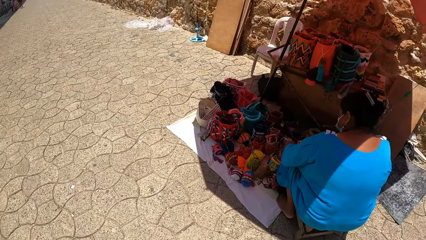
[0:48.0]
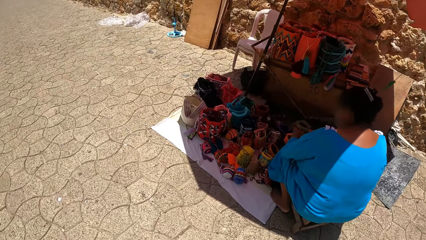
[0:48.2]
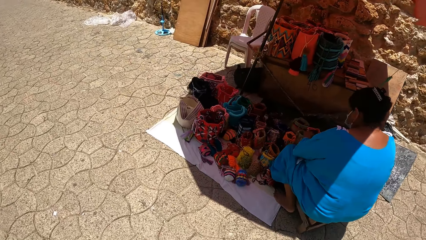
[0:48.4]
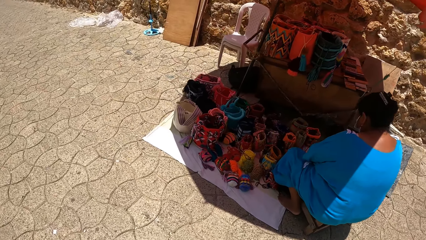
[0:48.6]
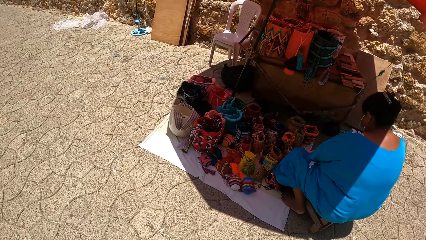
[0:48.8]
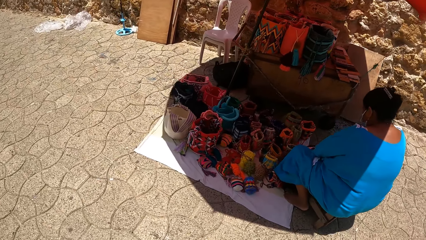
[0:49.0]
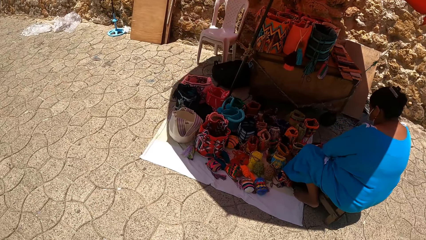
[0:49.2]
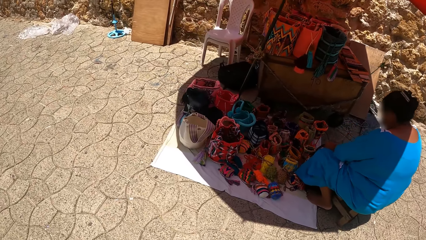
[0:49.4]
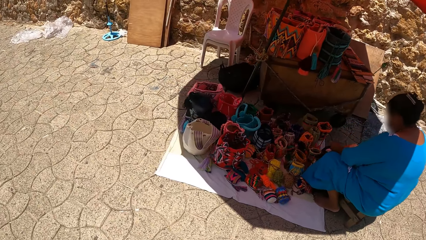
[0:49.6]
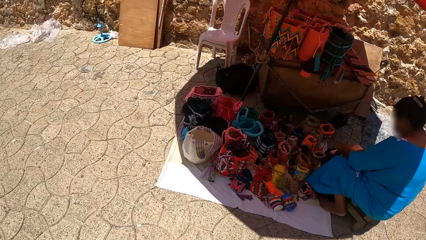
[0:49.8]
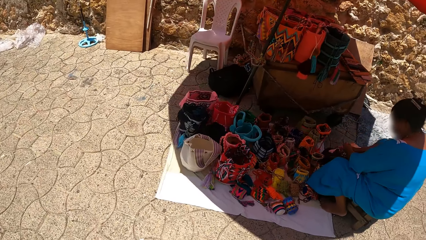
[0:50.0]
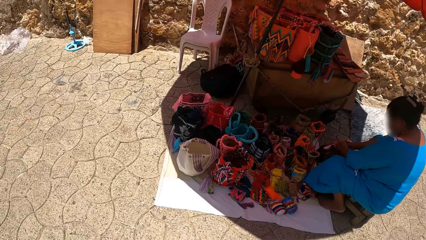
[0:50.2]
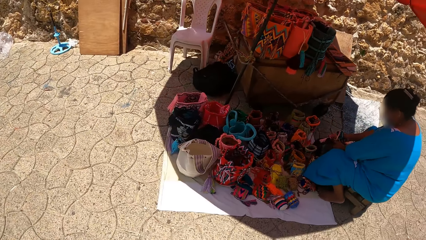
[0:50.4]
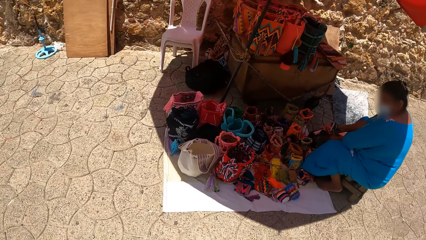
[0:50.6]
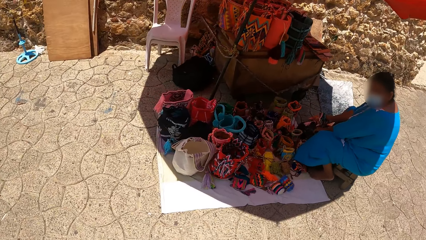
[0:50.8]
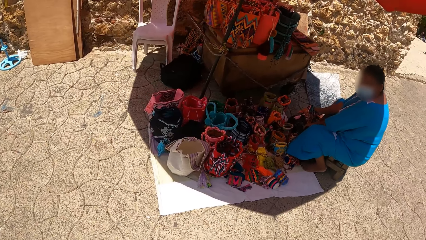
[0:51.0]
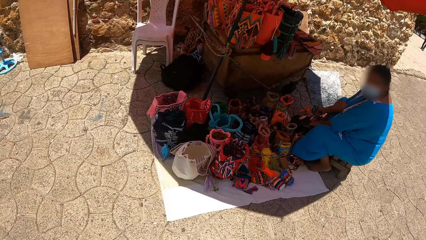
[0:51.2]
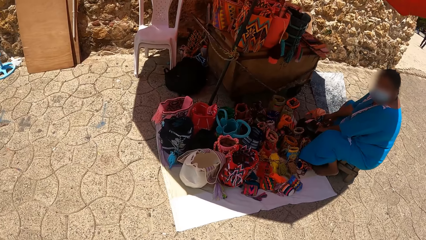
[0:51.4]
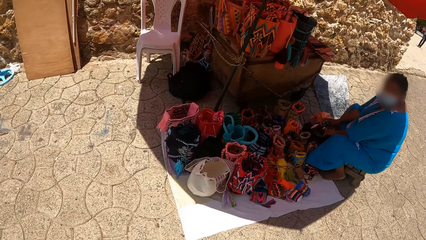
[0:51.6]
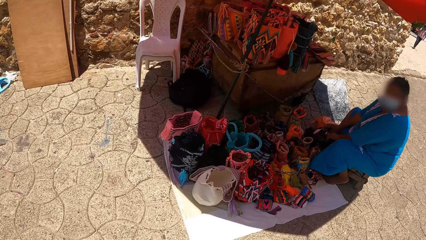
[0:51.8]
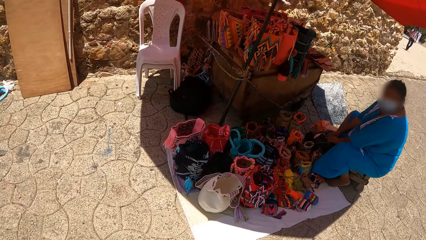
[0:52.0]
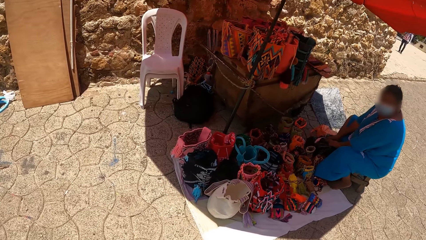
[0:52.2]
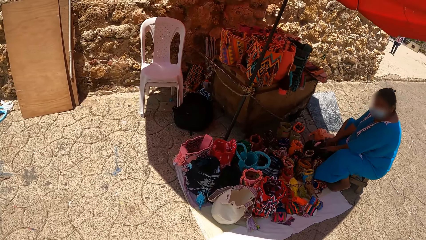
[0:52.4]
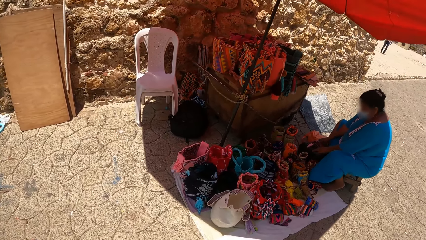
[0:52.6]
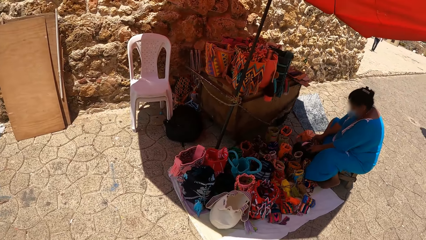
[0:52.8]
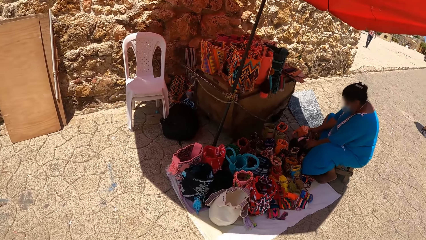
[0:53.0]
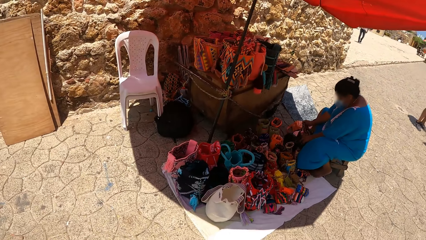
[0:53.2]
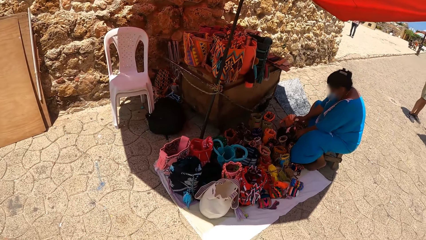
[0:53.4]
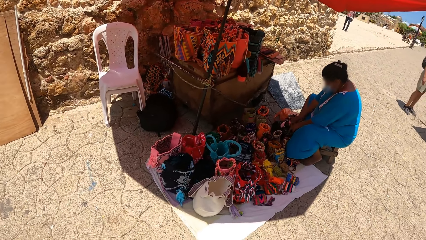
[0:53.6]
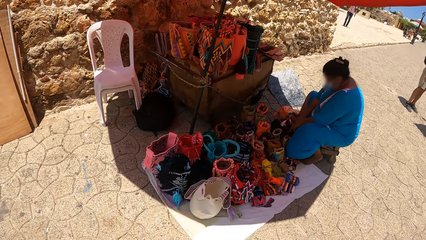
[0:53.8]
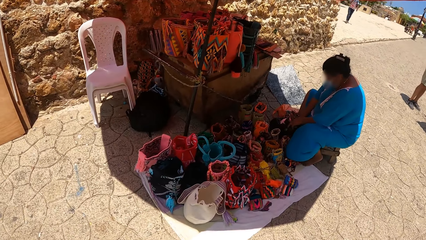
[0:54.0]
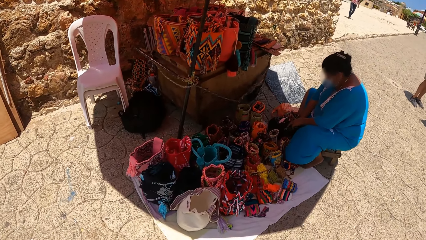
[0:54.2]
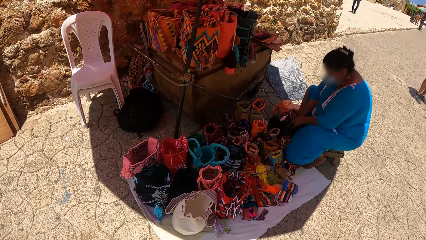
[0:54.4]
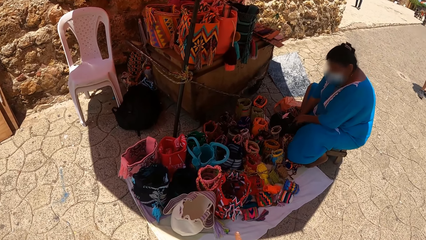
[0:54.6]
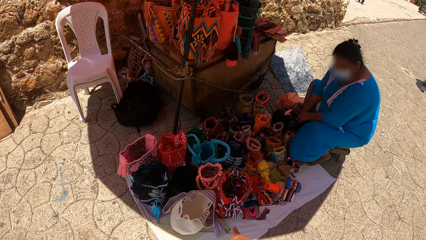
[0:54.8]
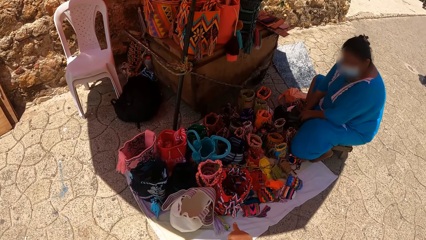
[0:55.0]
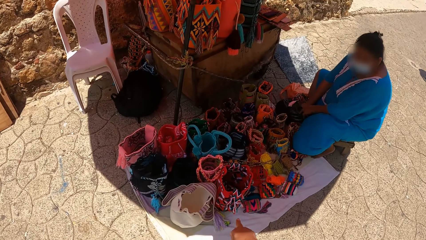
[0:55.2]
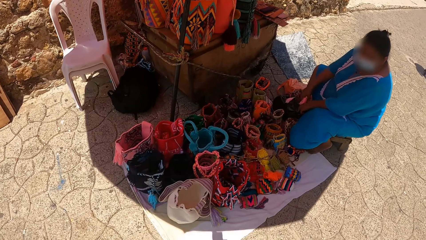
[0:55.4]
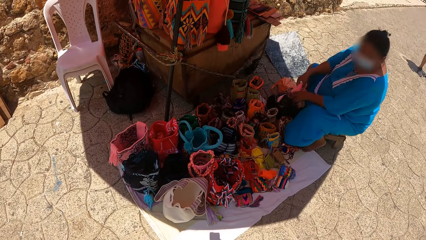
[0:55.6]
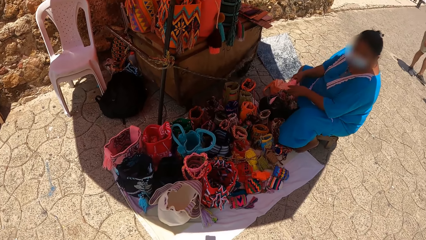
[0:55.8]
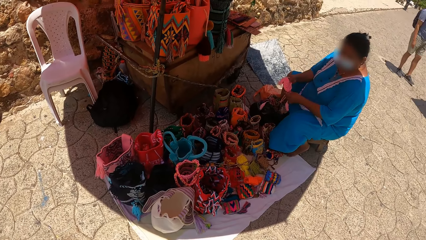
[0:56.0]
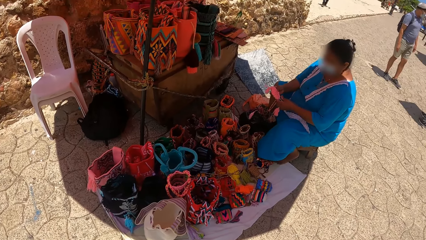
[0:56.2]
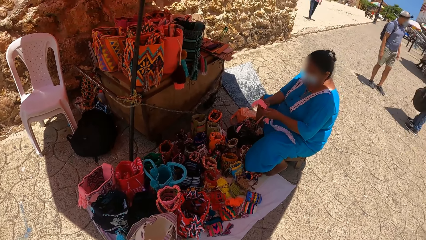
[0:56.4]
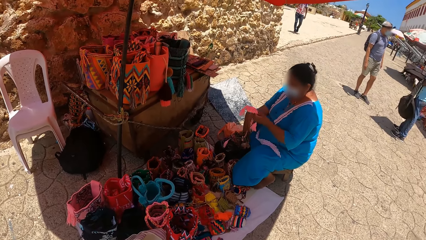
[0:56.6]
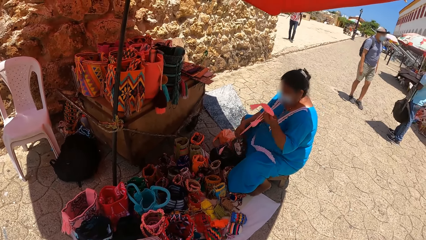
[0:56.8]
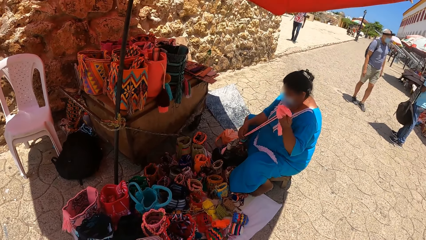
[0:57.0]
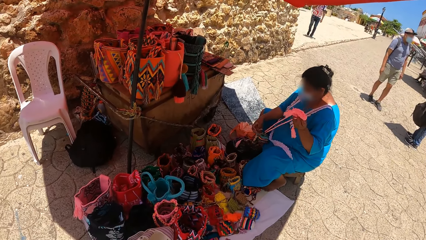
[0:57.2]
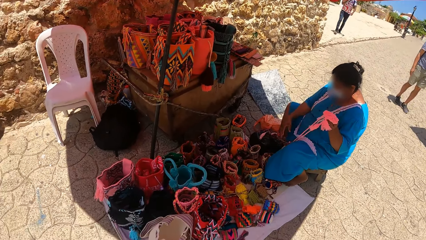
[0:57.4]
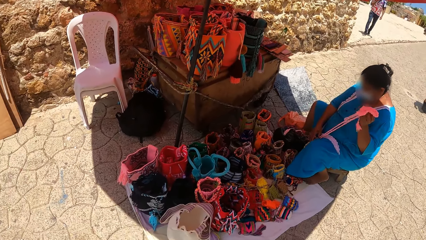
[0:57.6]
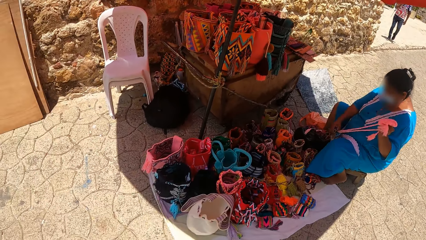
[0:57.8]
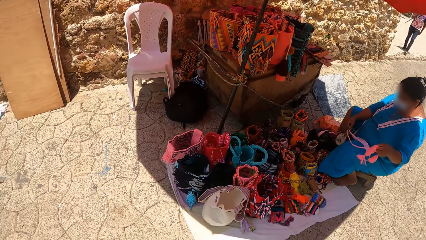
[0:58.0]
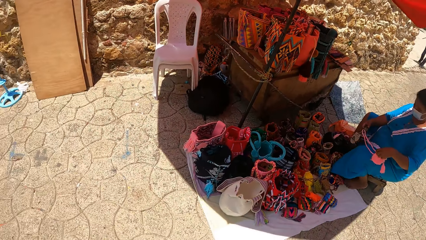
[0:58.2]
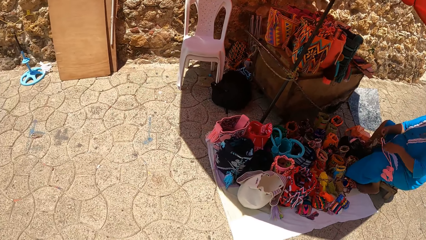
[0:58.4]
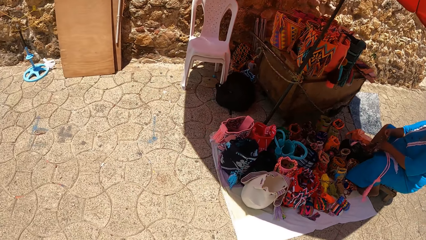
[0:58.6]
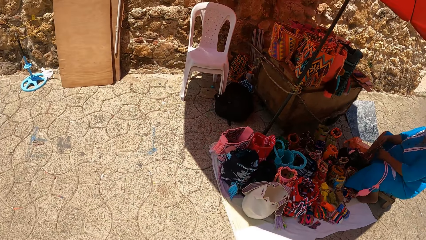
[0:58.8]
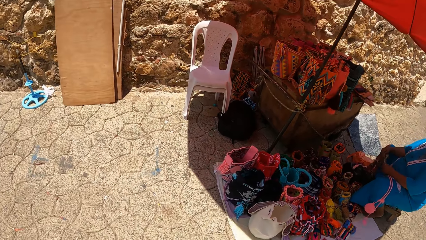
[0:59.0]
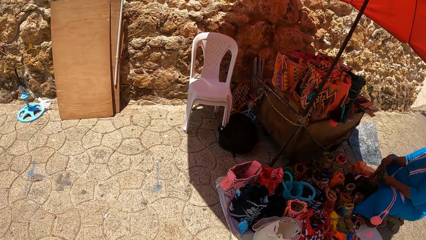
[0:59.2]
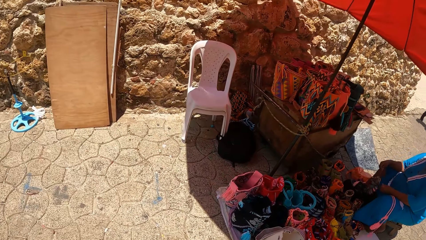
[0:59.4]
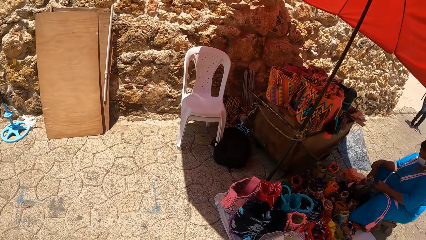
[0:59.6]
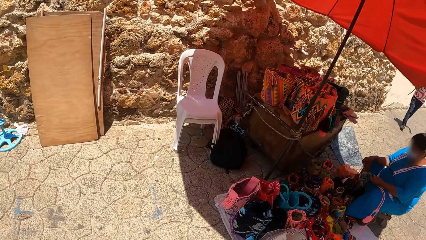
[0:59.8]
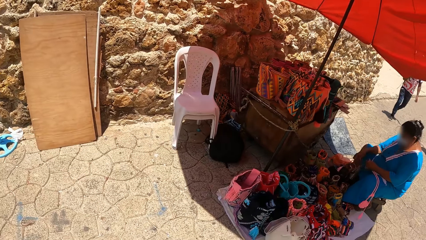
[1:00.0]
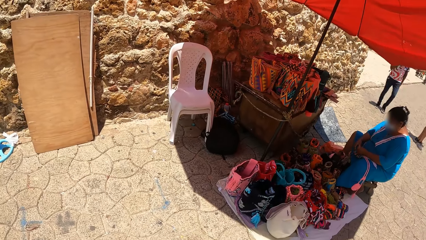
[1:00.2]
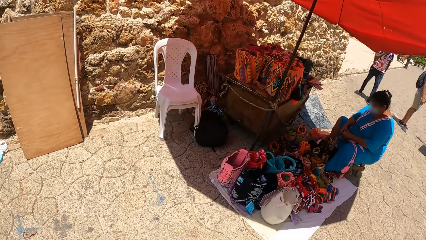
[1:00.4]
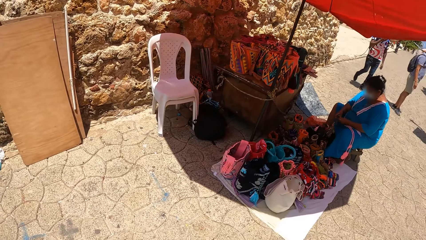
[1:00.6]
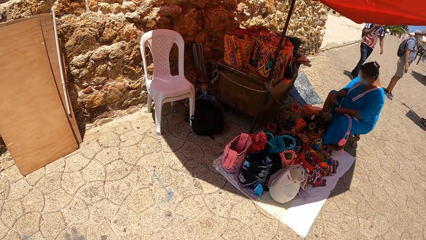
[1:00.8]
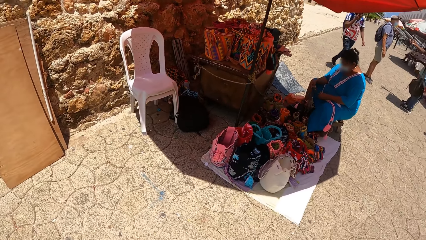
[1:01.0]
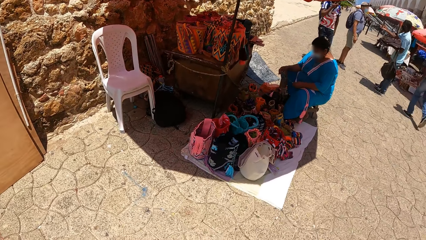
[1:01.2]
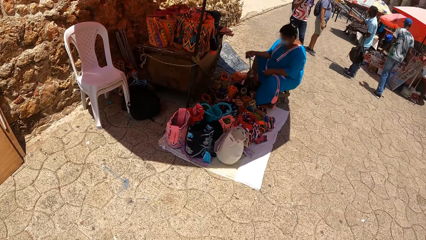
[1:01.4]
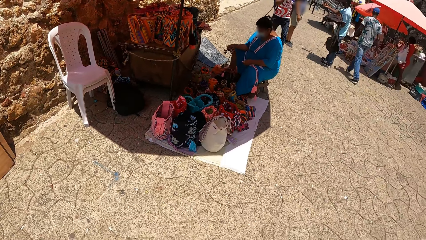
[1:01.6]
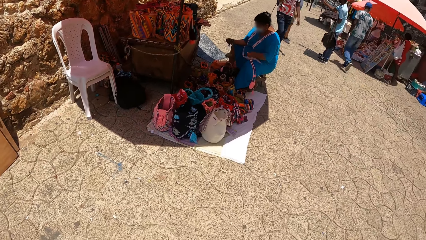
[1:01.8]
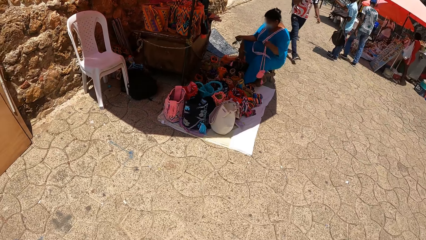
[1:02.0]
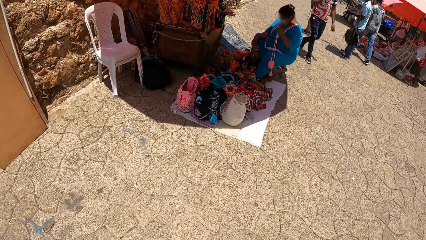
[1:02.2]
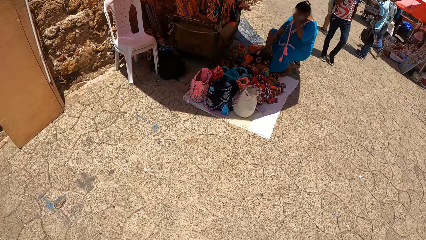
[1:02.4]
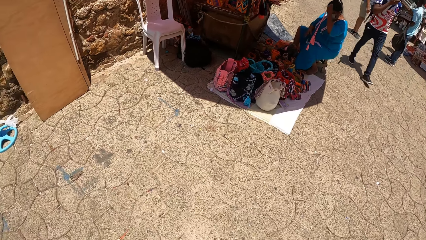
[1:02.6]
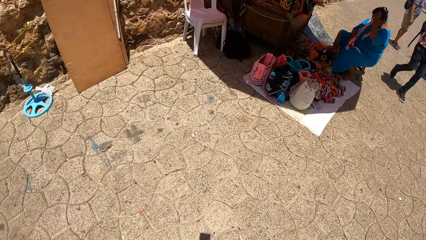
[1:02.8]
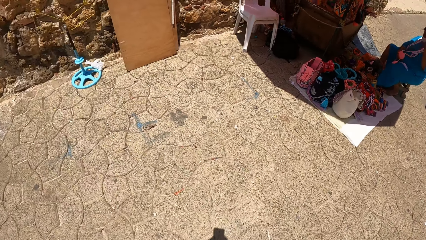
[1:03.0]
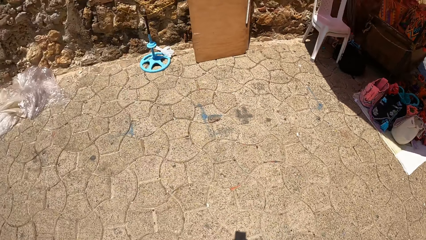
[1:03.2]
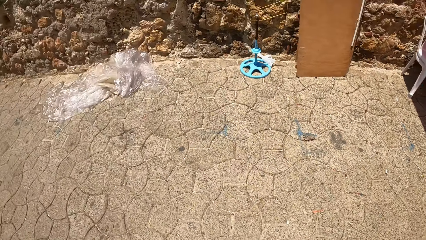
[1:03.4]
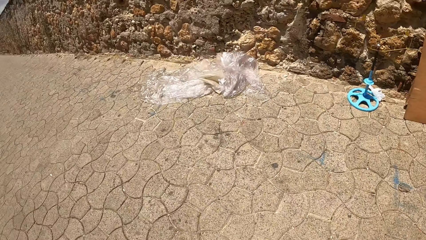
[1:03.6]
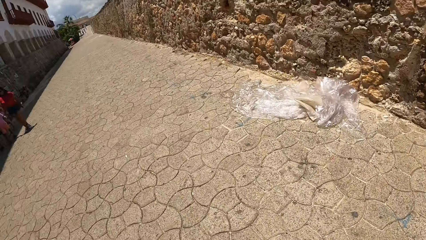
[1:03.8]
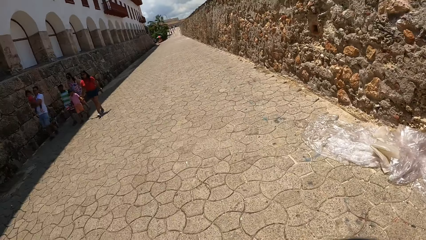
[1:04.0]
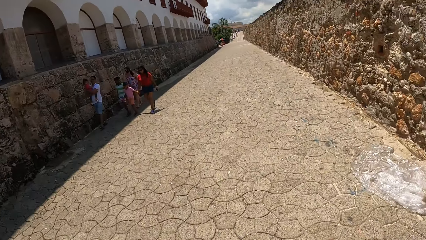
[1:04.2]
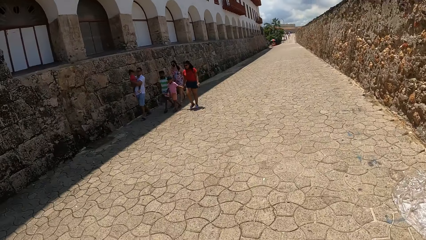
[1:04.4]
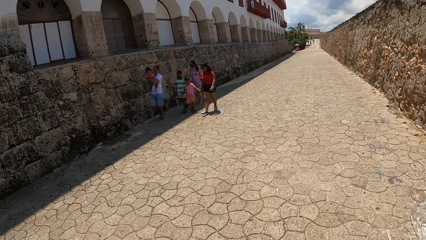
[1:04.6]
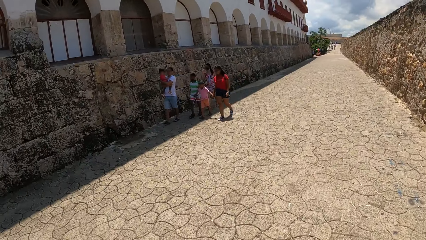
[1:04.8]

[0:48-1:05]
The camera wearer views bags. They stare at a lady. They interact with the lady. They point towards the bags. They look around the compound. They walk around the compound.
